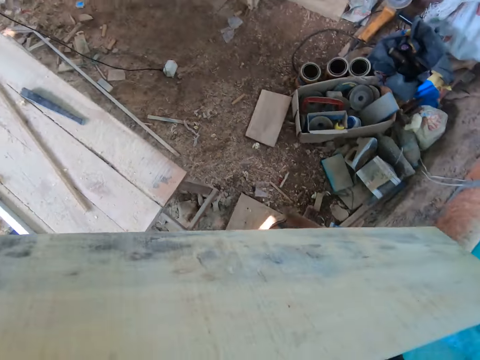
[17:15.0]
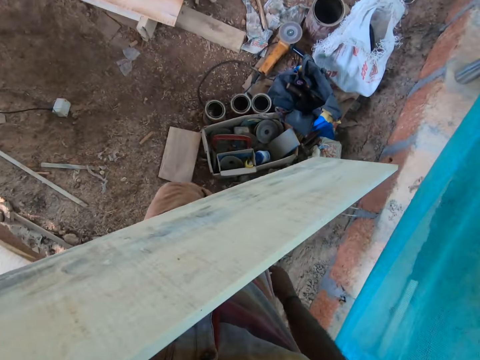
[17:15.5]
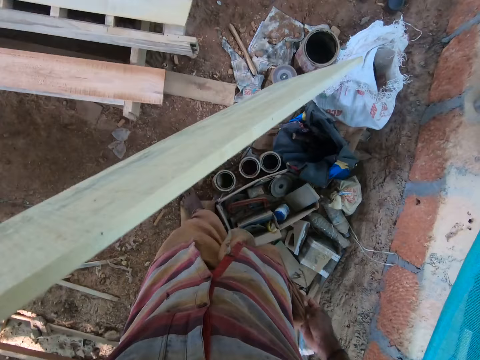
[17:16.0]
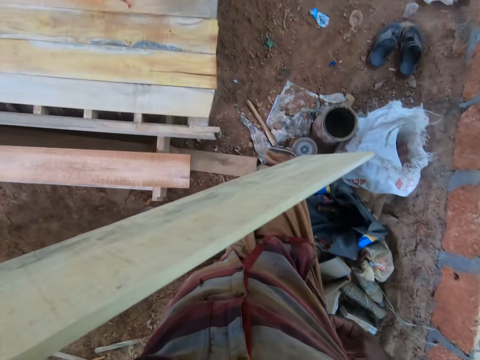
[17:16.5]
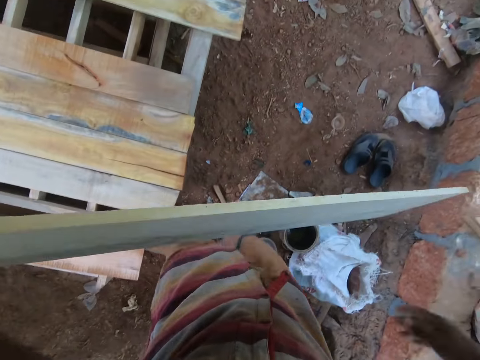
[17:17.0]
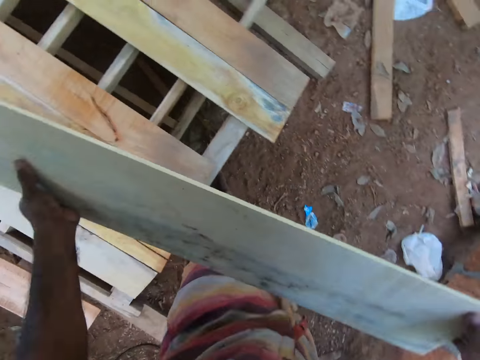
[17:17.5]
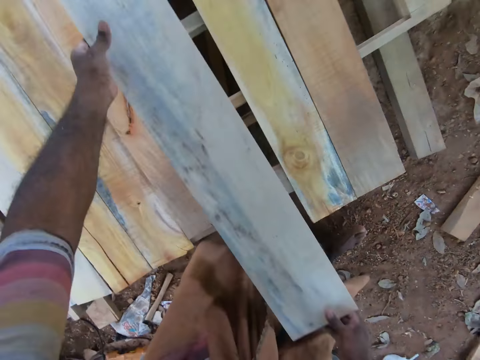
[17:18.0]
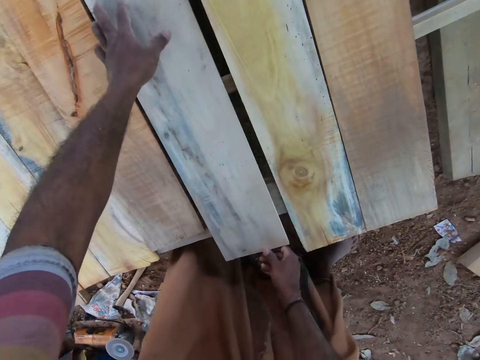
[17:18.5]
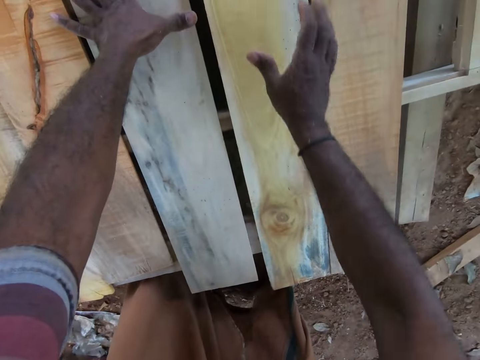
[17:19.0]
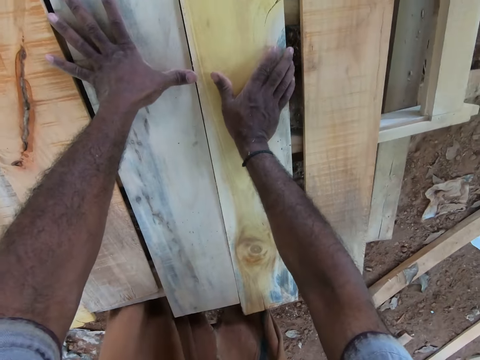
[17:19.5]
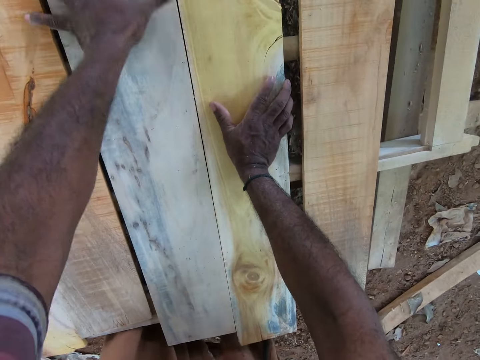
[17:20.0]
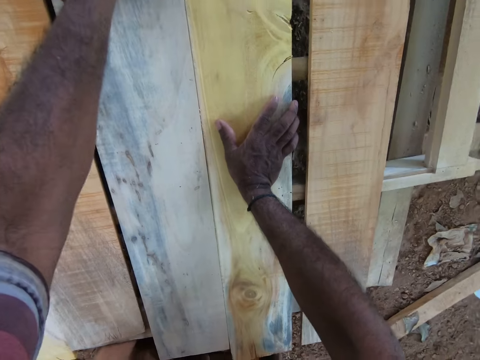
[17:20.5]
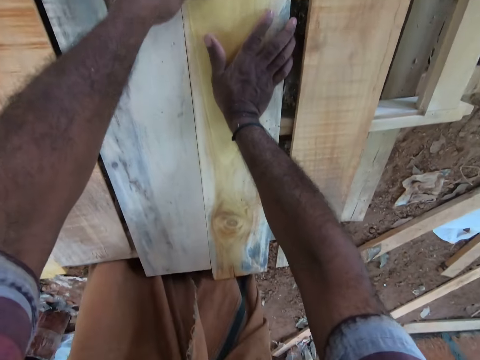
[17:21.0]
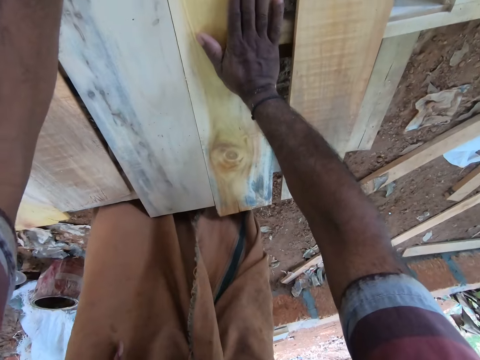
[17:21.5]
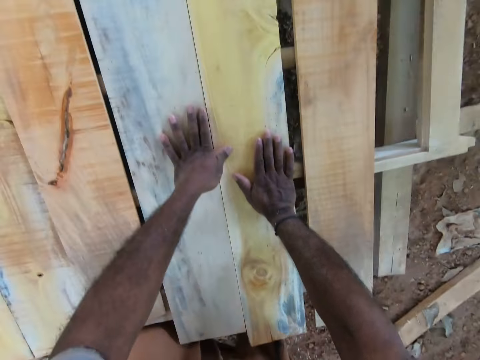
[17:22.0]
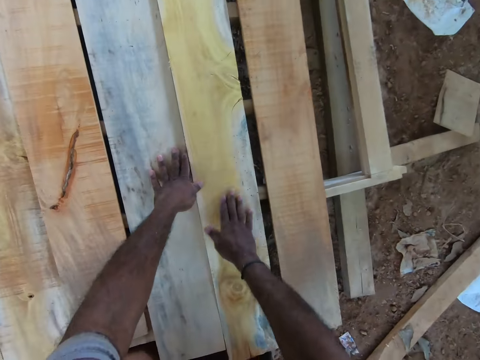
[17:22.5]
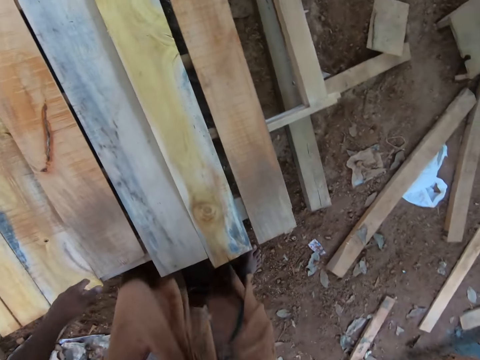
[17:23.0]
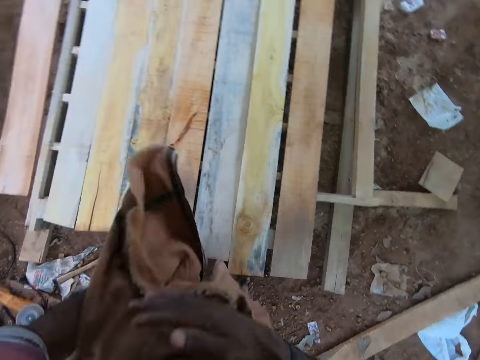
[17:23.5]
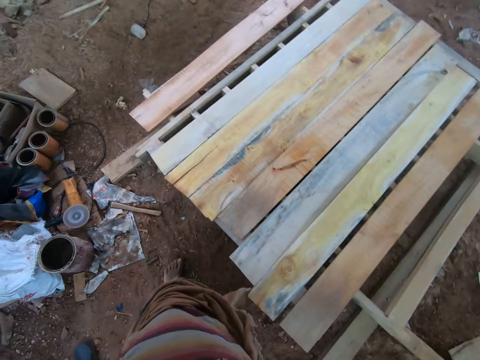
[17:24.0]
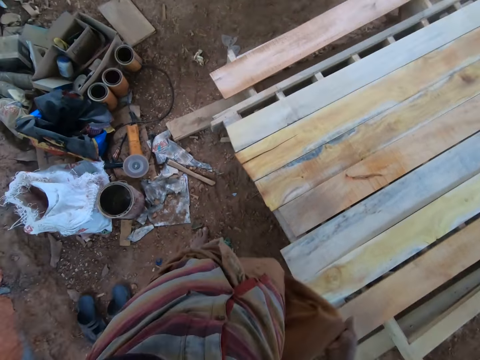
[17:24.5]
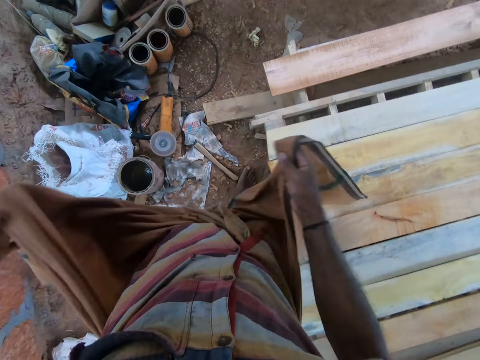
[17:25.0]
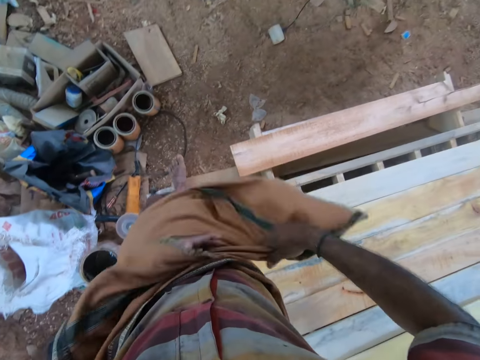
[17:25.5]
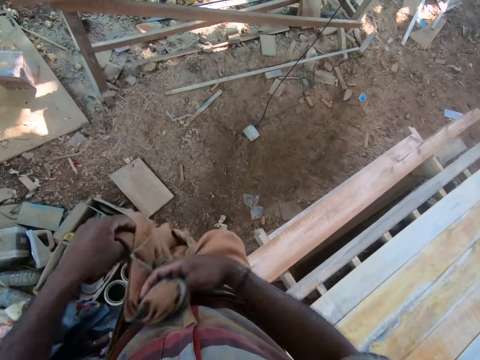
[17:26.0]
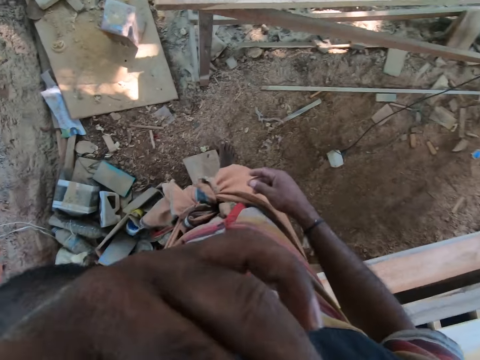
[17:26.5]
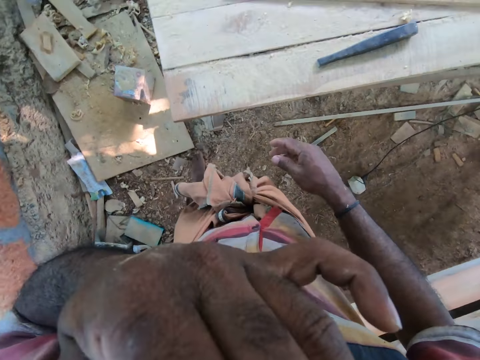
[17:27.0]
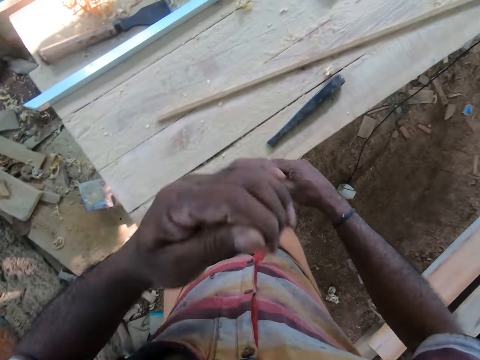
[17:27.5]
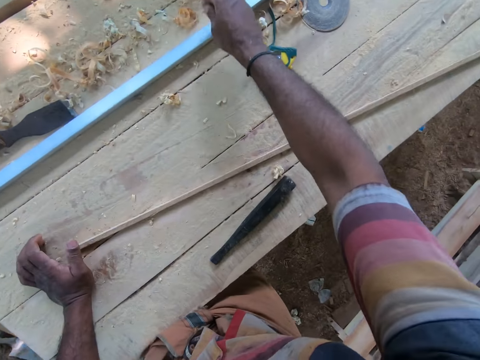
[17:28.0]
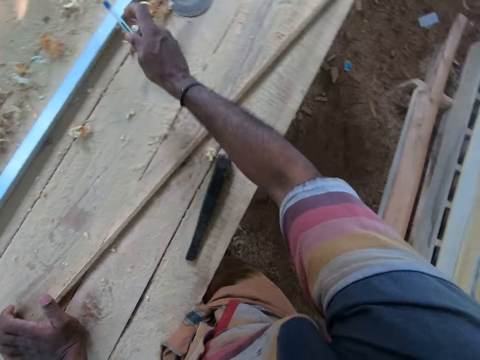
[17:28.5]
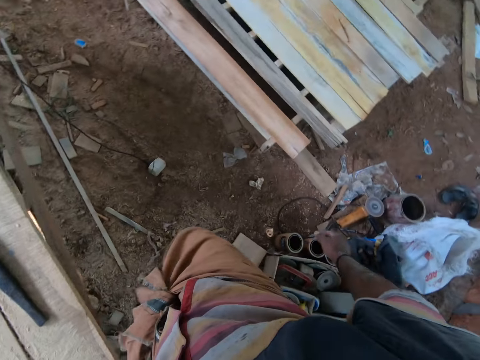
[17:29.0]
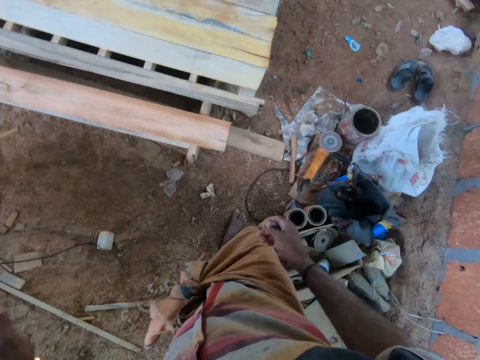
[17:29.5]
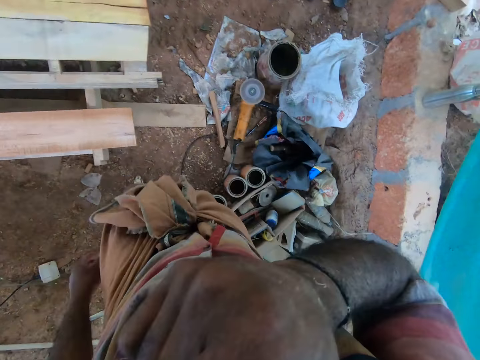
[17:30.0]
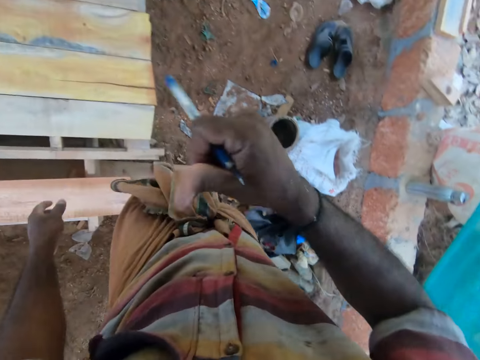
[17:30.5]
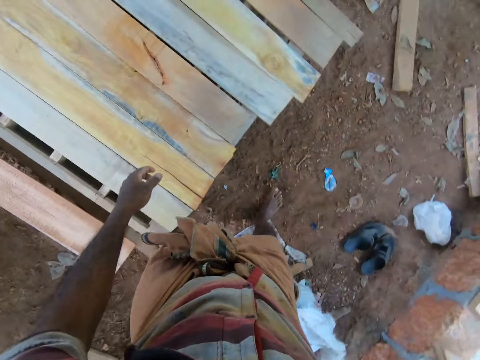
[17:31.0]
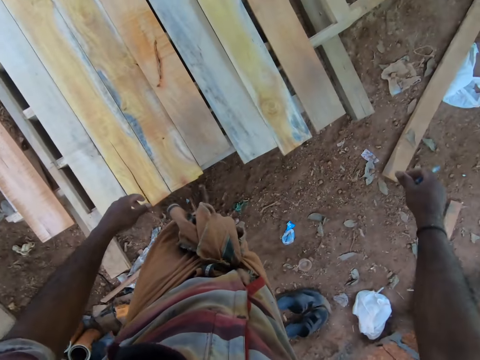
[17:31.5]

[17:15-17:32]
The camera wearer walks around. He holds the wood with both hands. He drops the wood on the wooden structure with both hands. He adjusts the wood on the wooden structure with his right hand. He moves the wood. He moves his left hand on the wood. He moves his right hand on the wood. He touches the wood. He adjusts the shirt on his body with his right hand. He walks around. He adjusts the shirt on his body with both hands. He ties the suka. He touches the face. He places his left hand on the wooden table. He picks the pen from the wooden table with his right hand. He walks around.

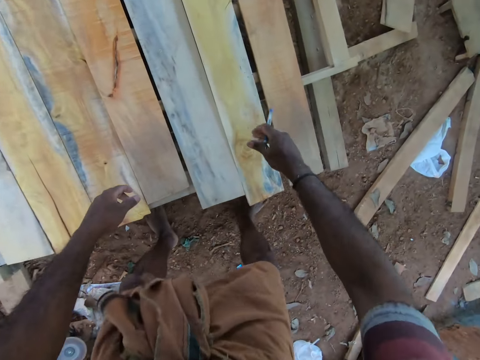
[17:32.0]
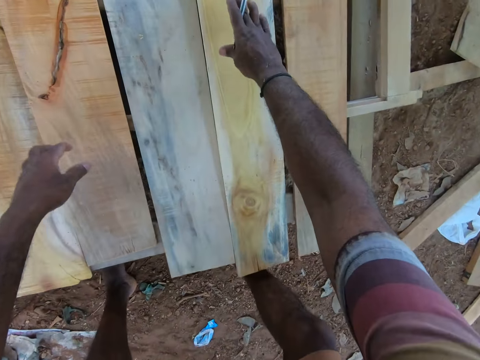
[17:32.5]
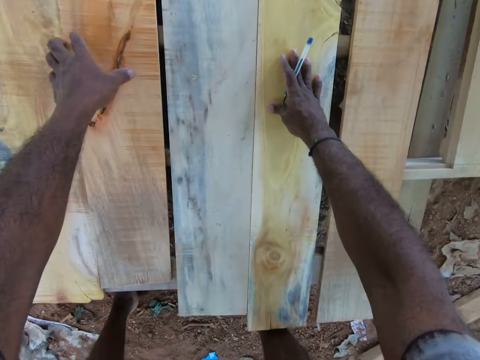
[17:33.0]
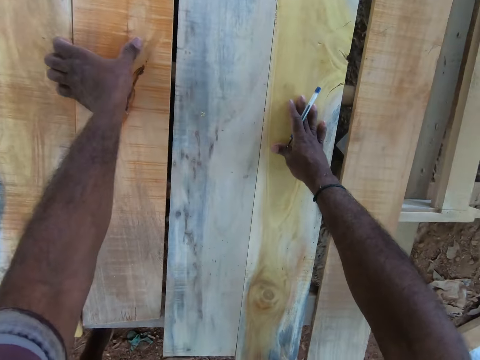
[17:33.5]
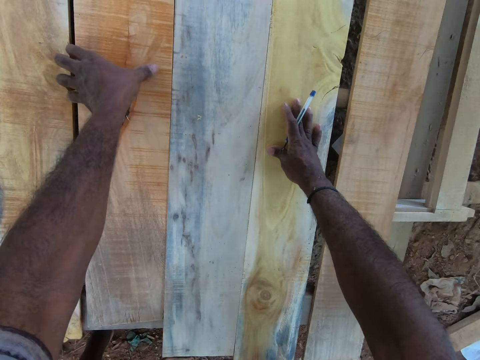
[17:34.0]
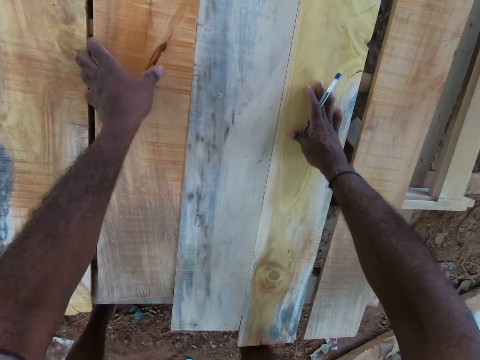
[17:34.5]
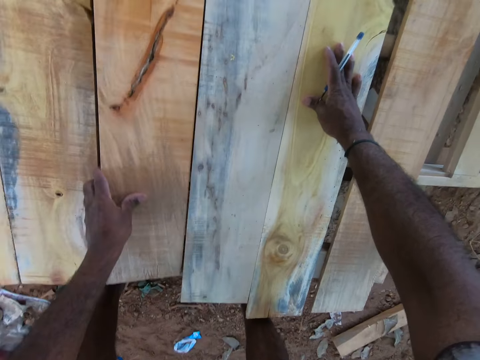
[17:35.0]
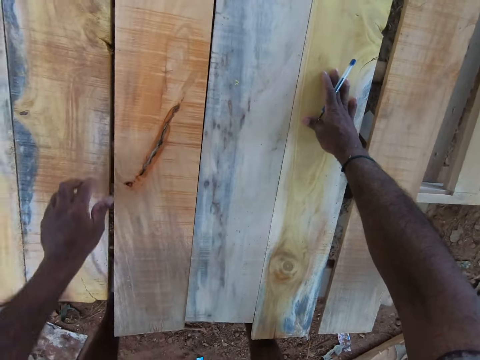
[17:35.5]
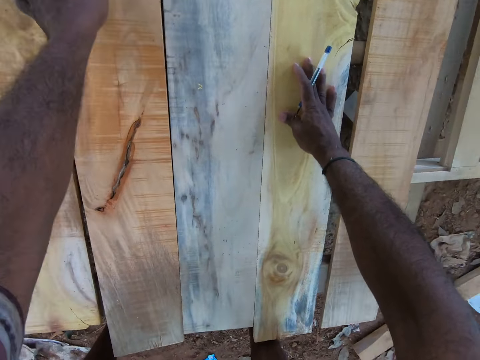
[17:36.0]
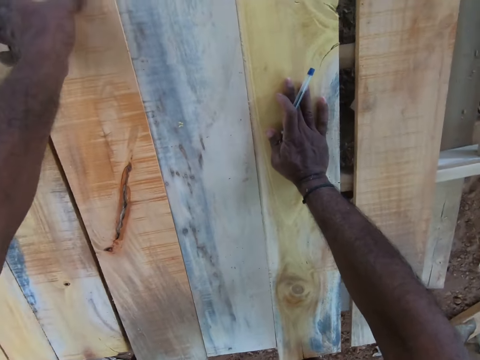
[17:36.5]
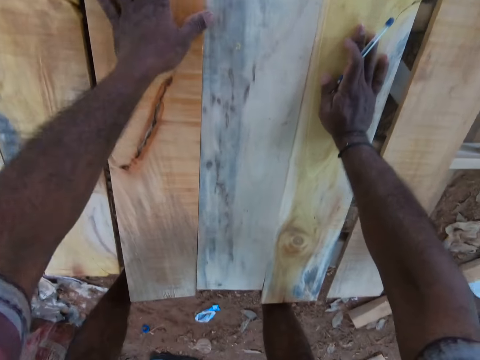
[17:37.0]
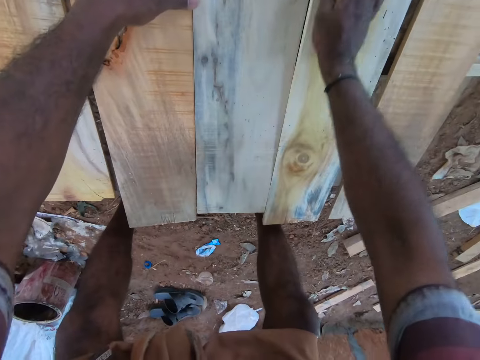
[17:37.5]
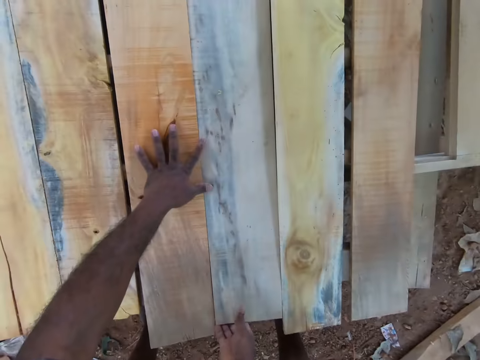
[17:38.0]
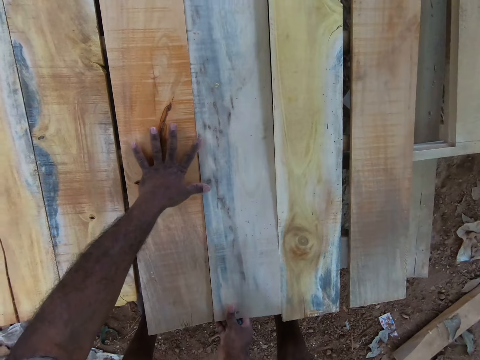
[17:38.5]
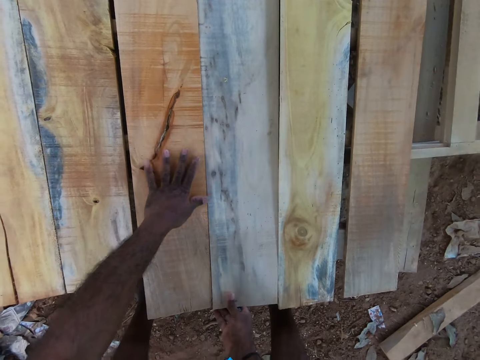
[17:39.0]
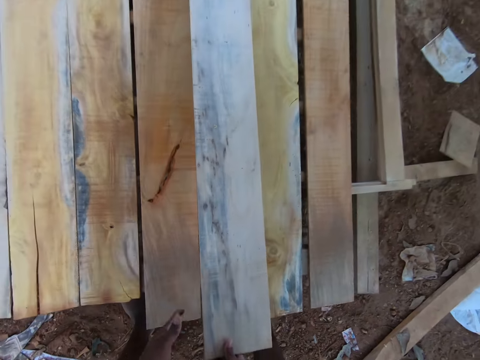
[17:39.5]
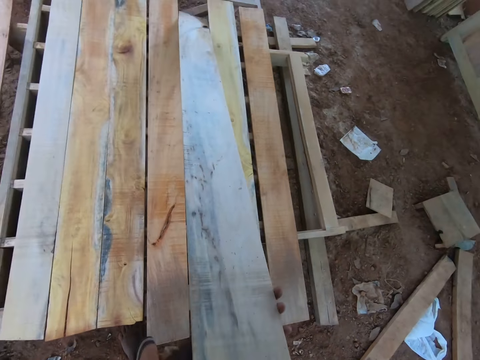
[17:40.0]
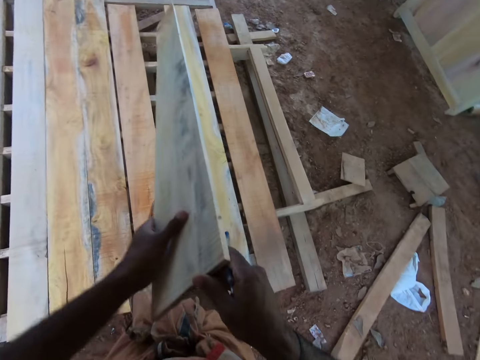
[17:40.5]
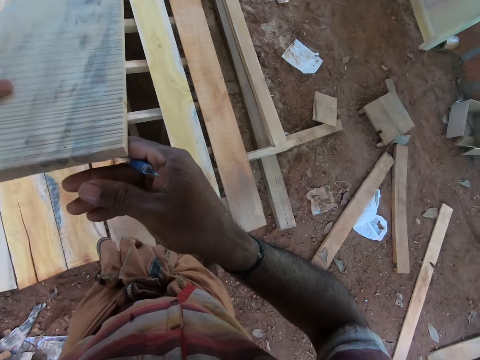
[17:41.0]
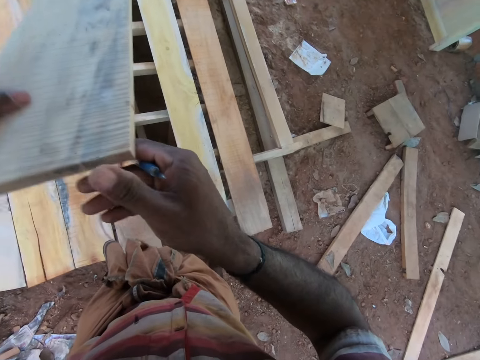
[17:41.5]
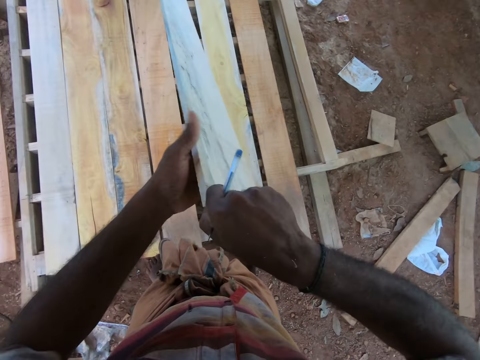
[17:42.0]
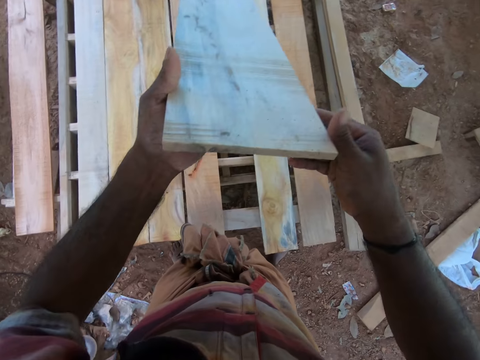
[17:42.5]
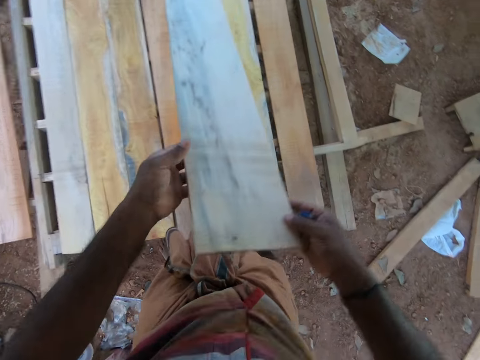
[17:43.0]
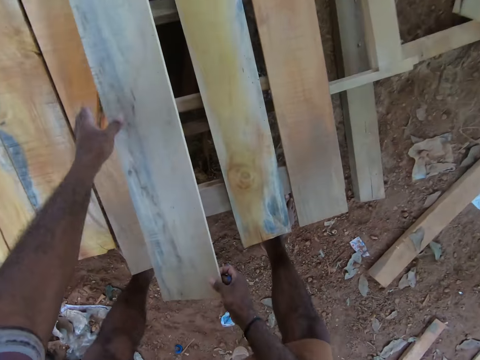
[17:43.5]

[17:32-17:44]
The camera wearer places his right hand on the wood. He holds the wood. He adjusts the wood on the wooden structure with his left hand. He touches the wood. He pulls the wood. He adjusts the wood on the wooden structure with his right hand. He interacts with a man. He lifts the wood from the wooden structure with his right hand. He holds the wood on the wooden structure with both hands. He adjusts the wood on the wooden structure with both hands. He checks the wood.
